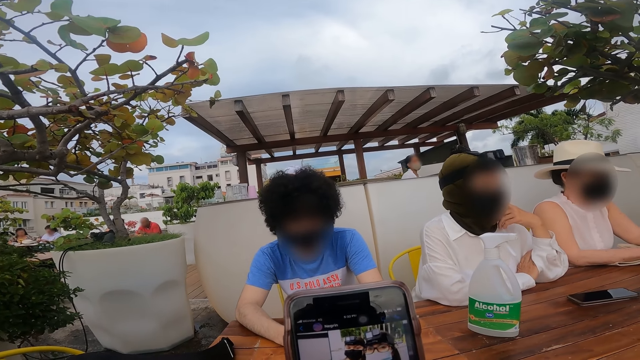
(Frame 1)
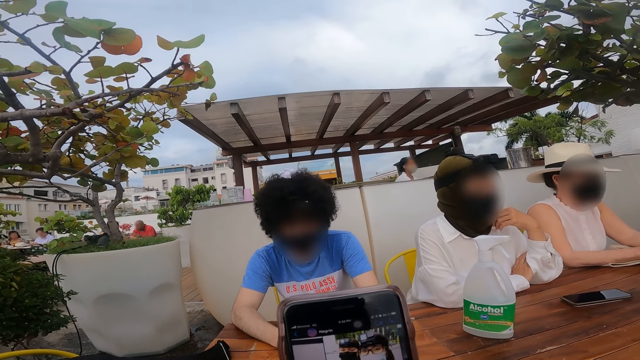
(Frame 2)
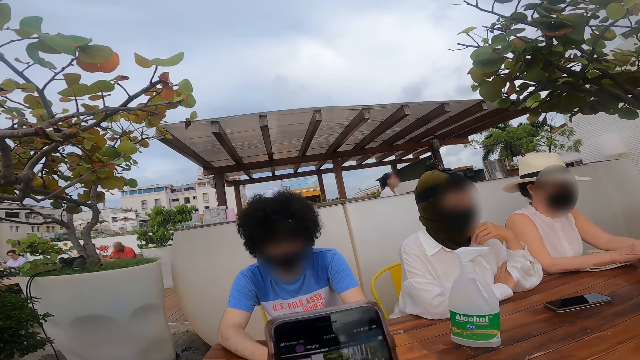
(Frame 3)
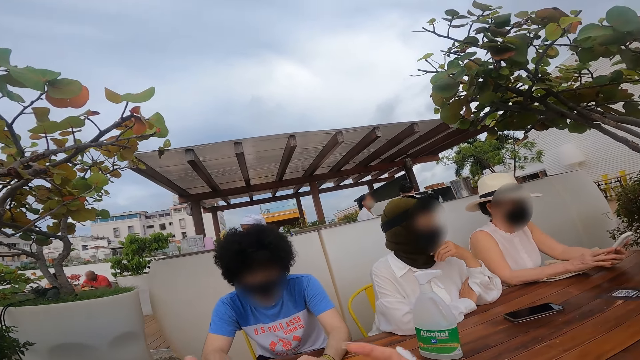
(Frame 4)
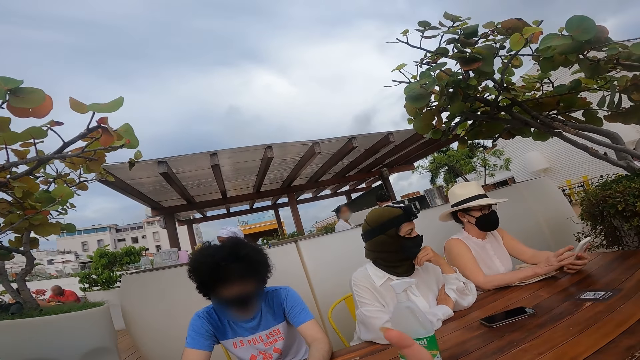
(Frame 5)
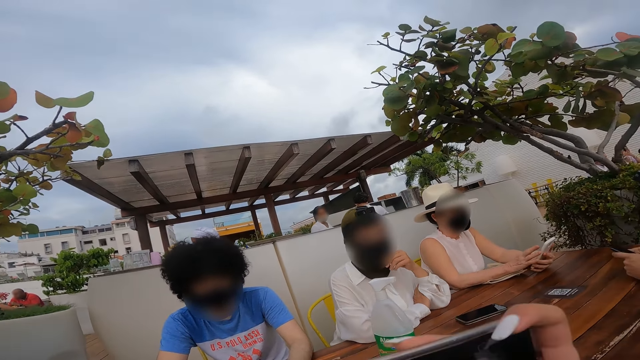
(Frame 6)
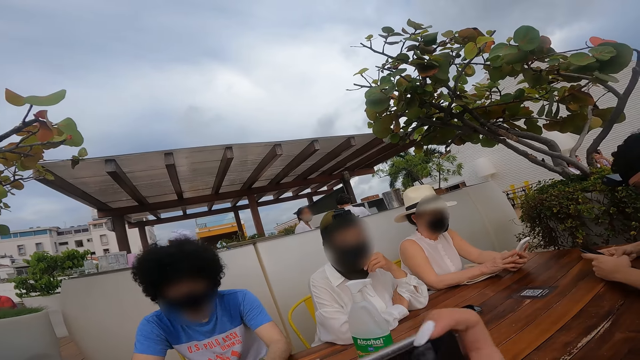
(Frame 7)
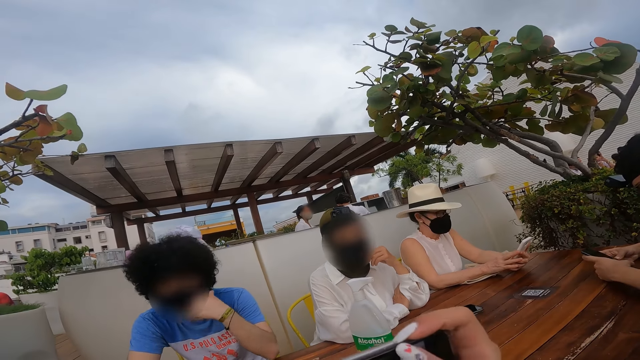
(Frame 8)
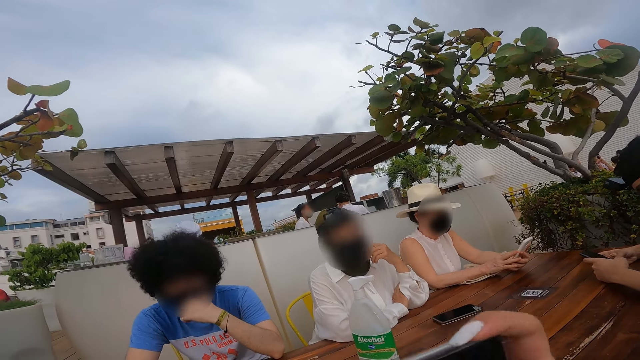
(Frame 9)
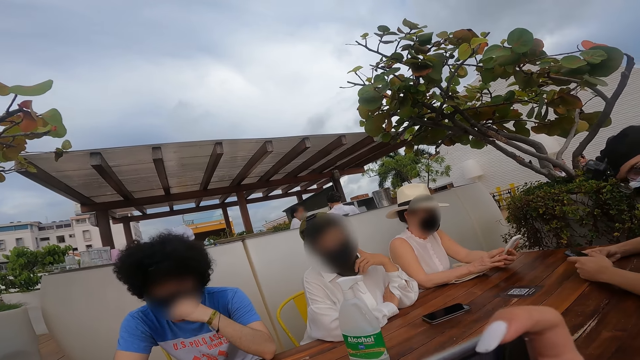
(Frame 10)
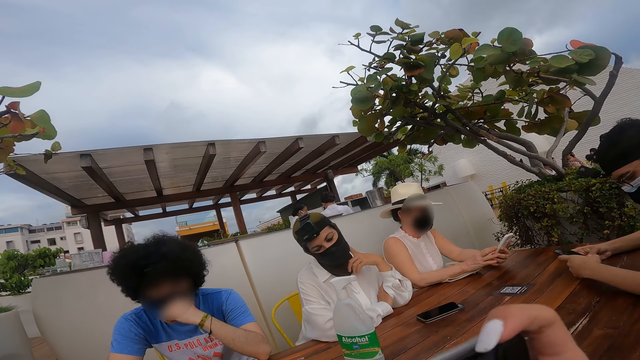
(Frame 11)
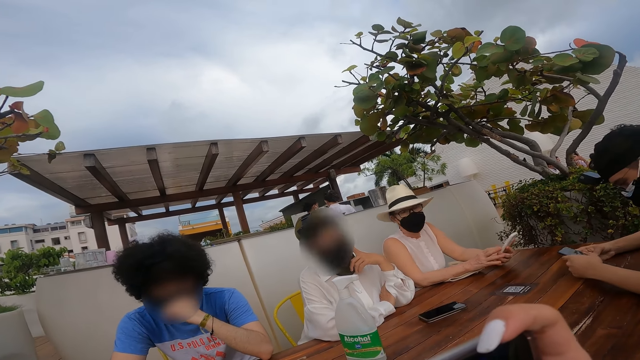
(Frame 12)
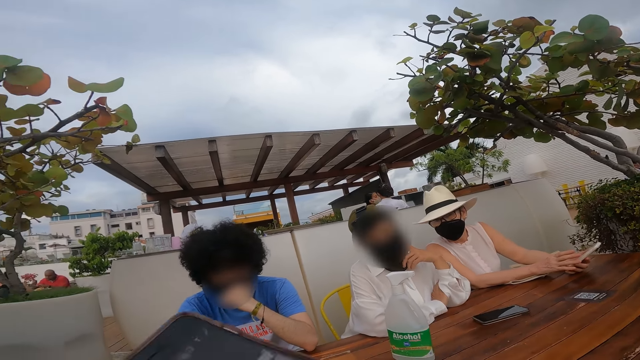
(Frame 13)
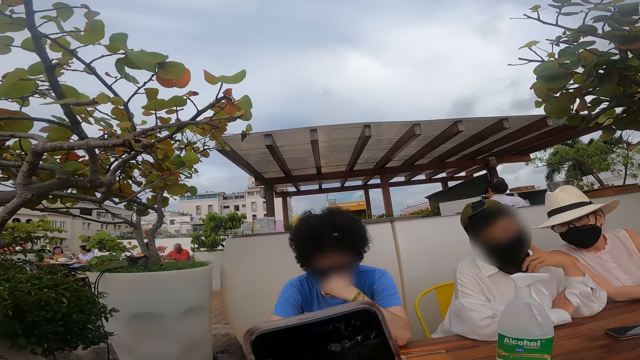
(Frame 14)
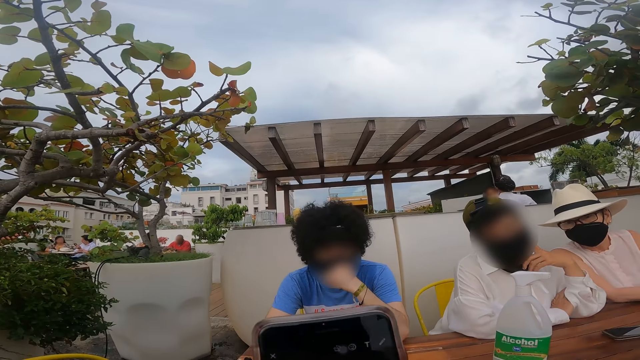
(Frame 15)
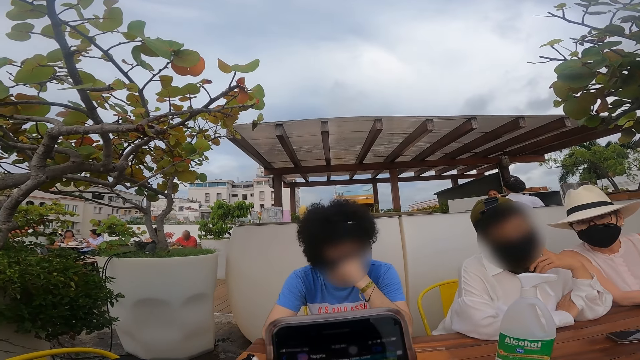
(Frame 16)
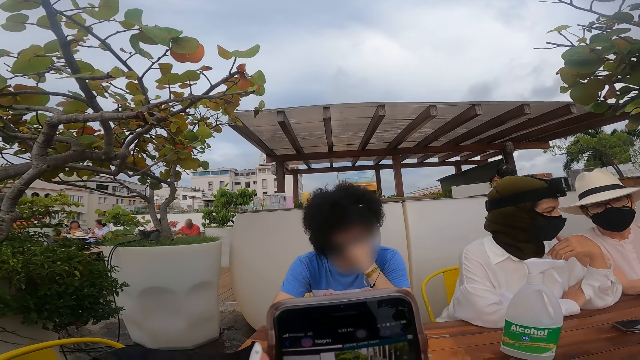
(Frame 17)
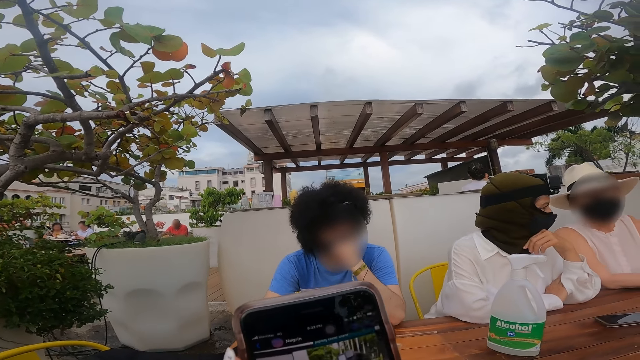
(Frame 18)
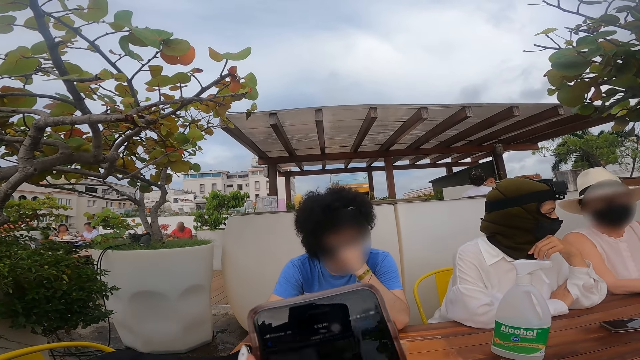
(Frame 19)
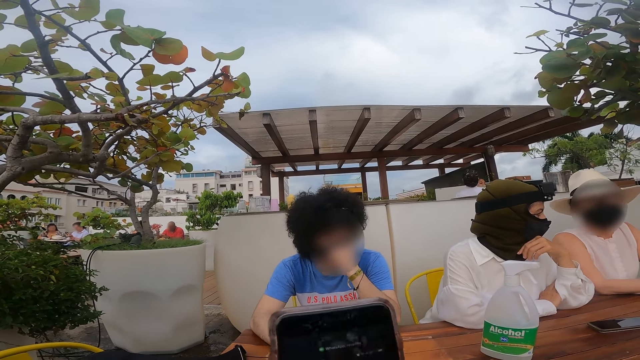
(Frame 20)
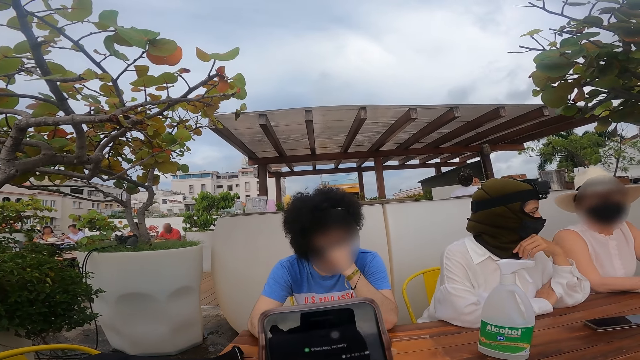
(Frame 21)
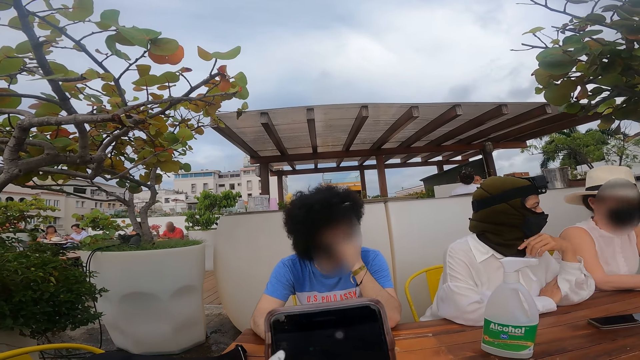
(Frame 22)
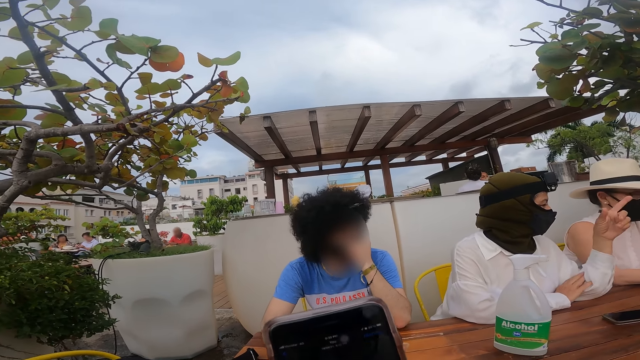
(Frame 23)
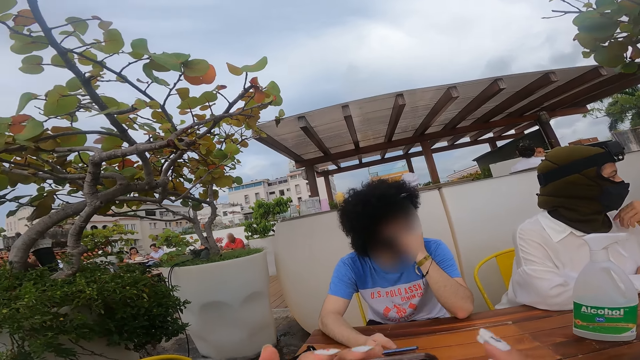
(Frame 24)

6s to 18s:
A person holds the phone. Another person holds the phone. Another person adjusts the mask.

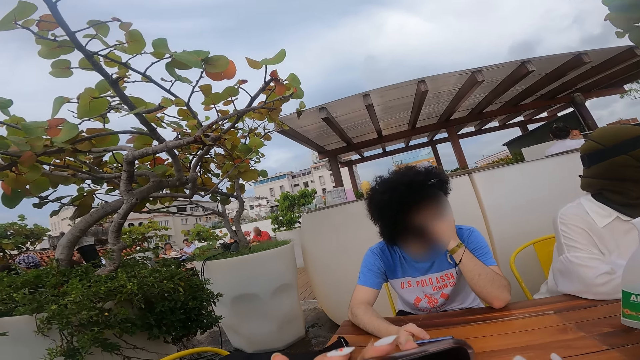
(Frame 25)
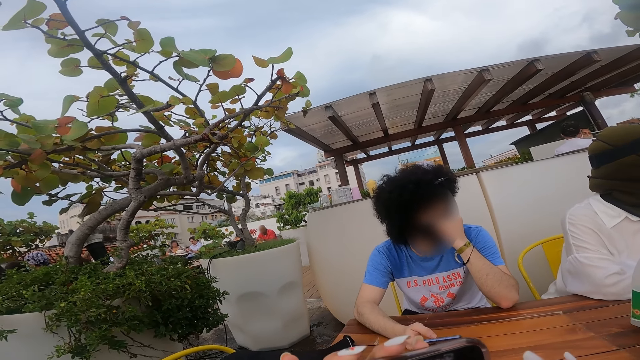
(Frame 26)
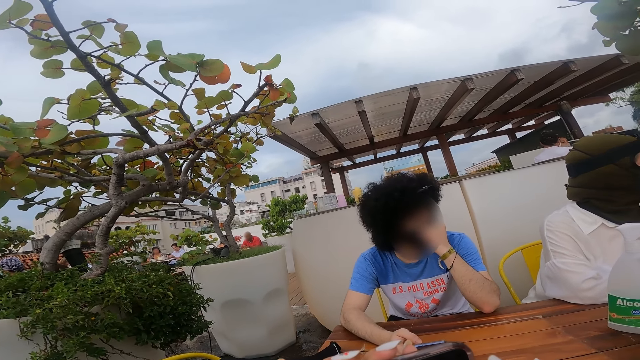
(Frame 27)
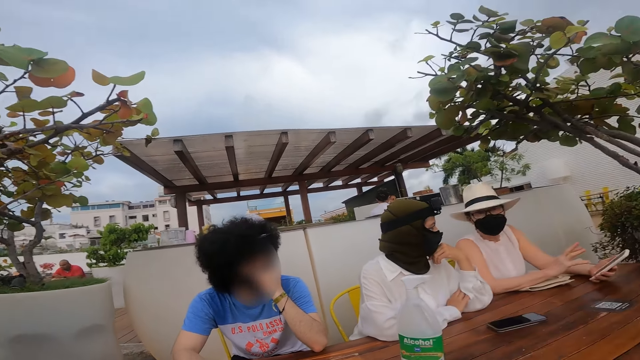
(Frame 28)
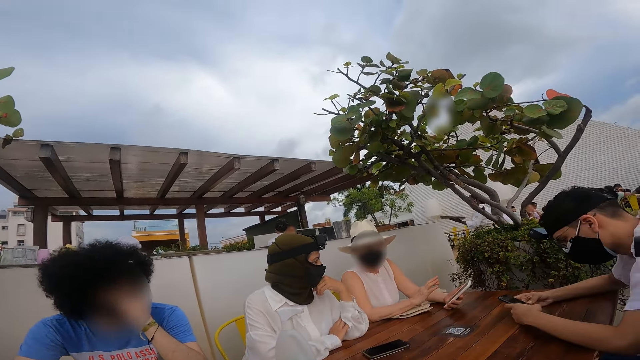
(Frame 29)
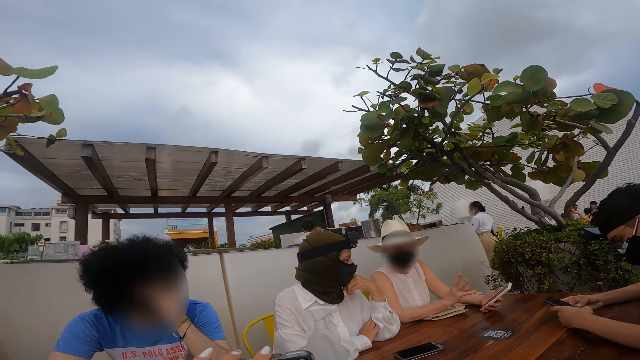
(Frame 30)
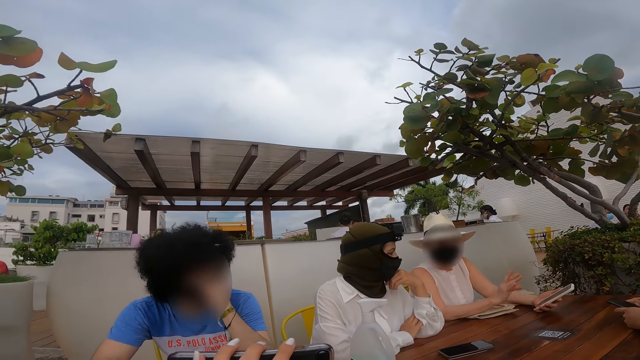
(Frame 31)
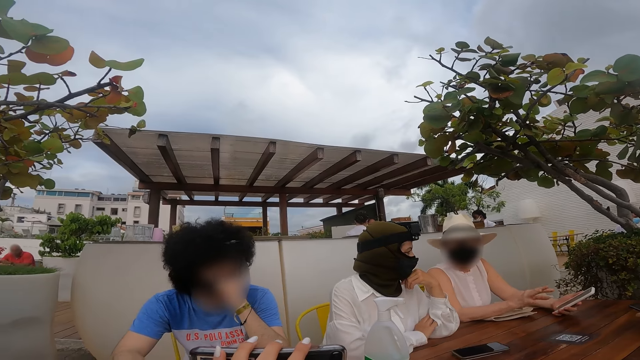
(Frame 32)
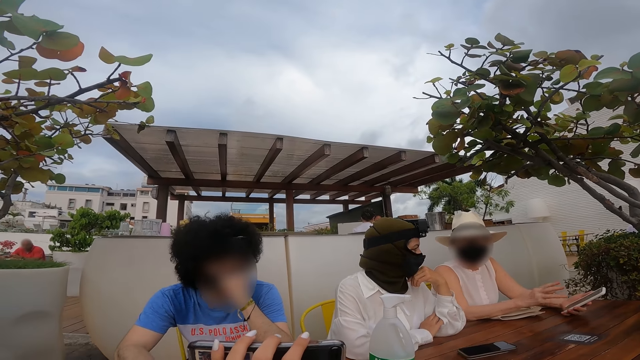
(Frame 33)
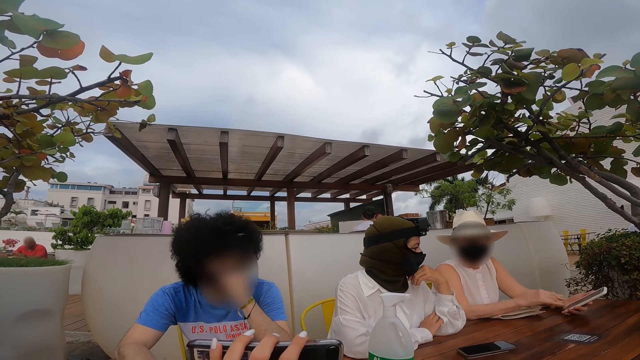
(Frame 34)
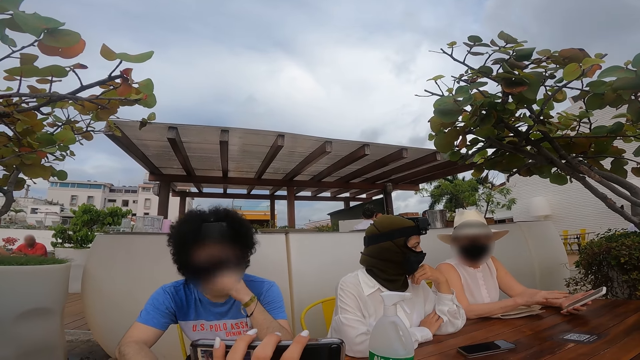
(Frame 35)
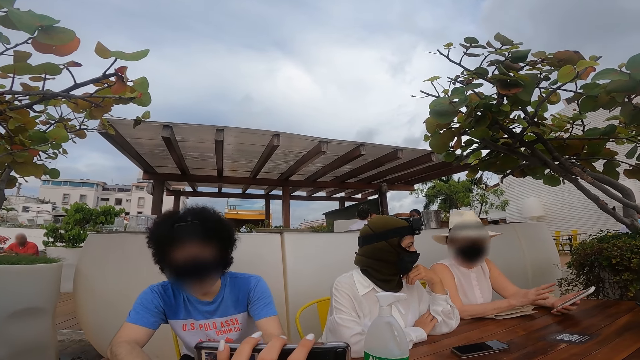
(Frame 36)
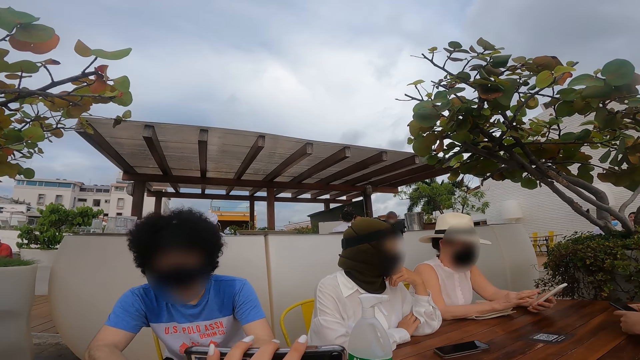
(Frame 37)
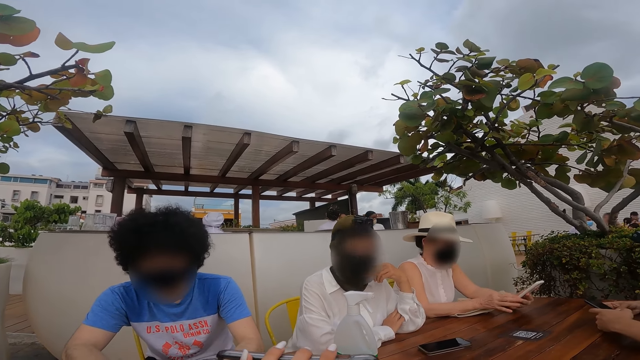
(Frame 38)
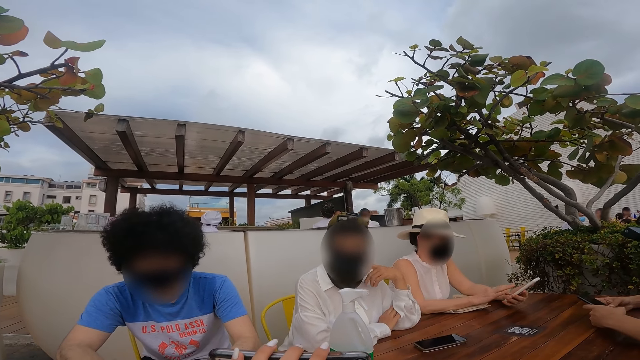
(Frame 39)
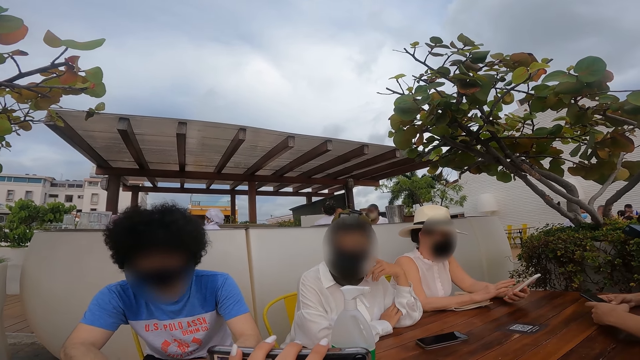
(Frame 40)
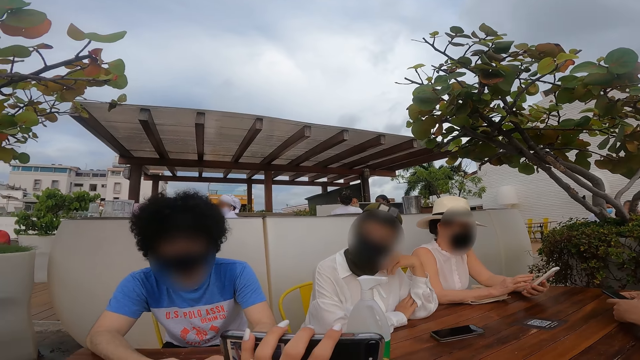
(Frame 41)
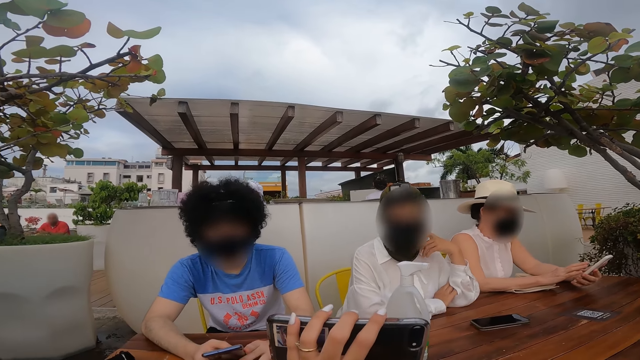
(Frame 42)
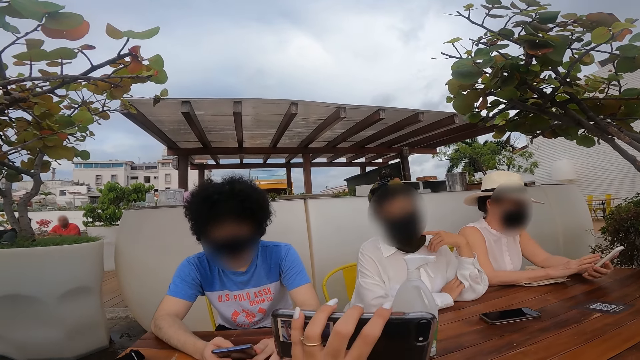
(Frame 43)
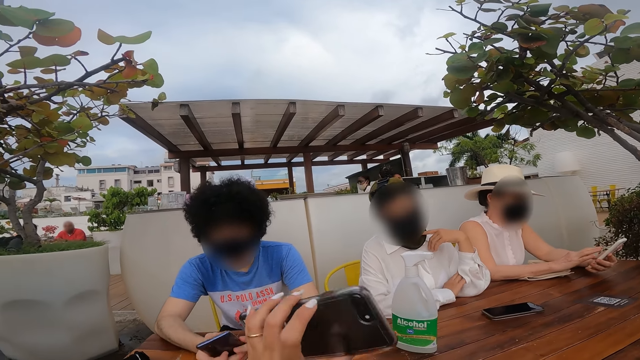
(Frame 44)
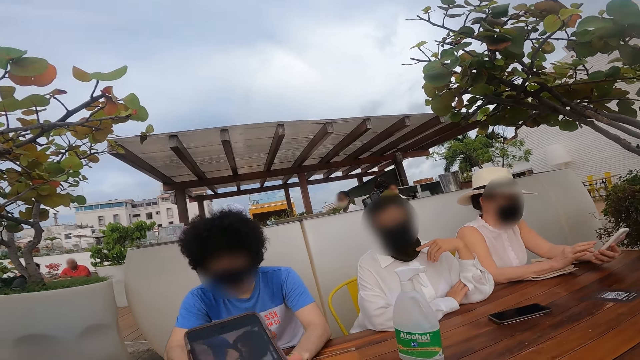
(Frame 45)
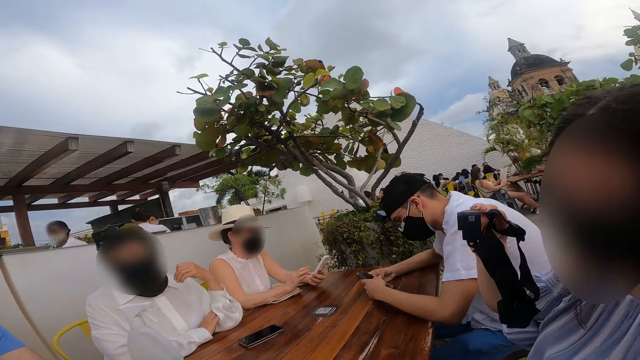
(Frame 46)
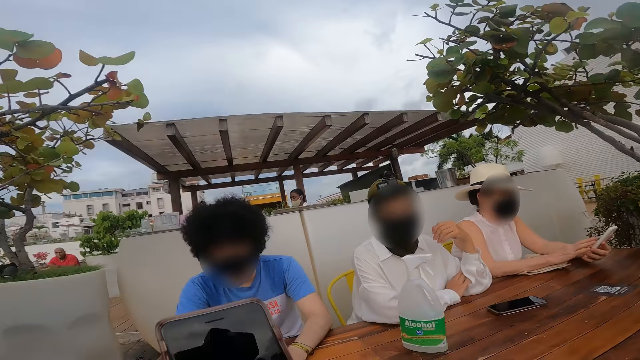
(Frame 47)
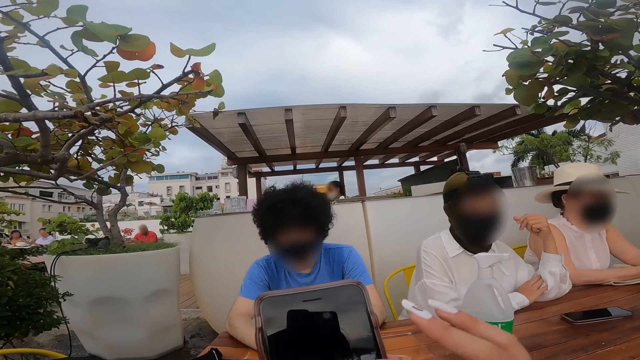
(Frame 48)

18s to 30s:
A person operates the phone. The camera wearer looks around. Another person operates the phone. The camera wearer shows a lady a photo from her phone. Another person holds the camera.
